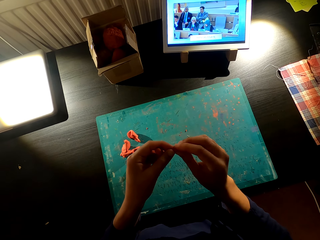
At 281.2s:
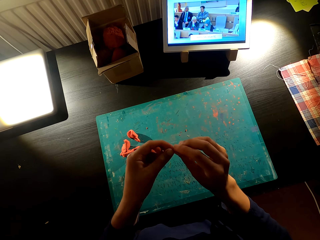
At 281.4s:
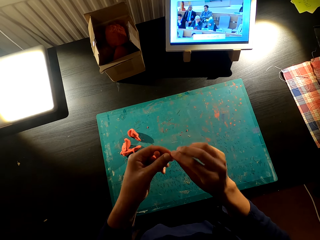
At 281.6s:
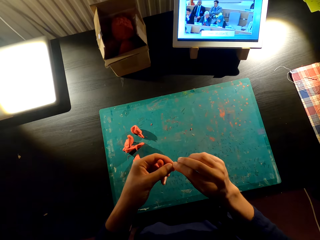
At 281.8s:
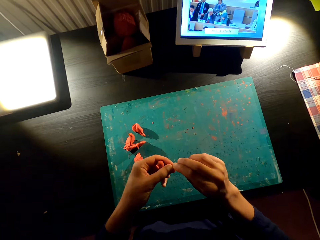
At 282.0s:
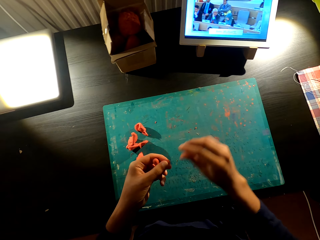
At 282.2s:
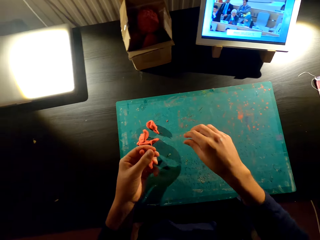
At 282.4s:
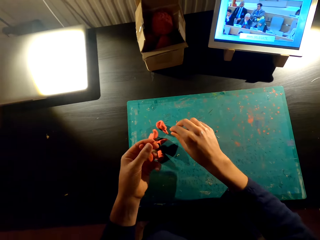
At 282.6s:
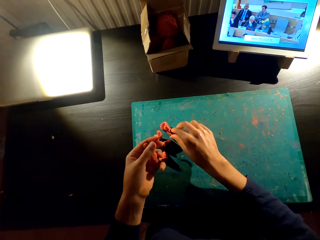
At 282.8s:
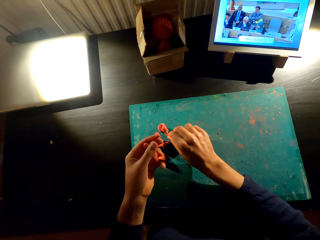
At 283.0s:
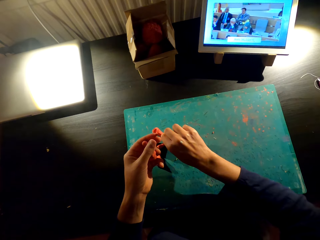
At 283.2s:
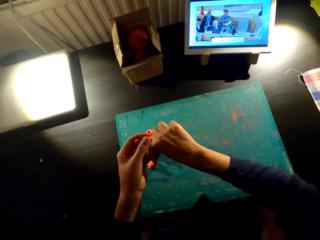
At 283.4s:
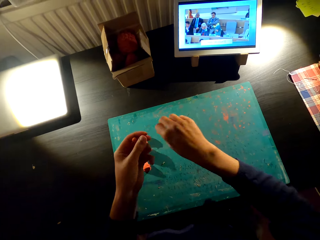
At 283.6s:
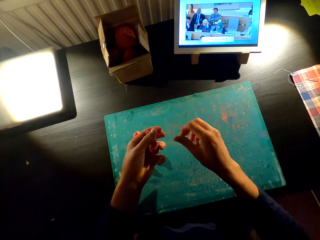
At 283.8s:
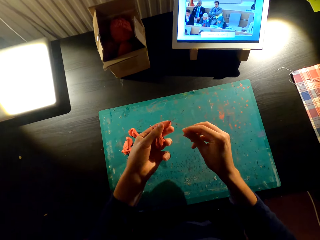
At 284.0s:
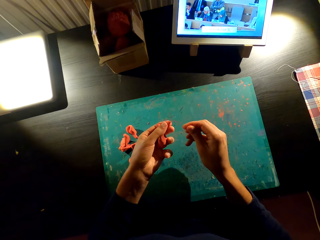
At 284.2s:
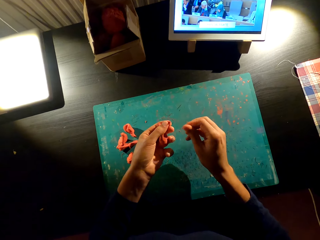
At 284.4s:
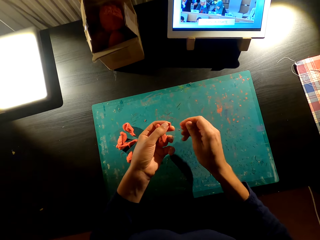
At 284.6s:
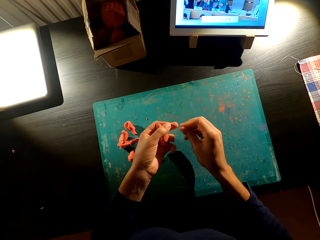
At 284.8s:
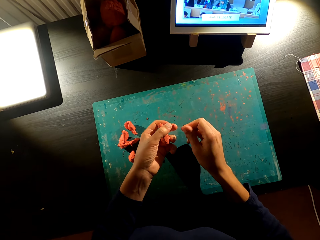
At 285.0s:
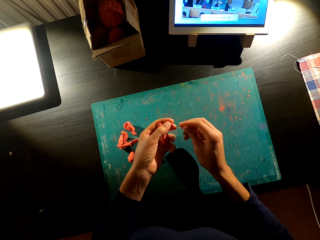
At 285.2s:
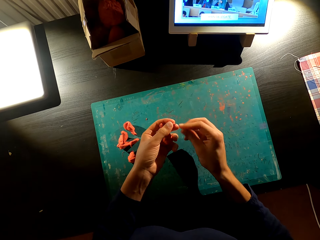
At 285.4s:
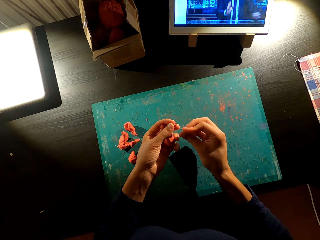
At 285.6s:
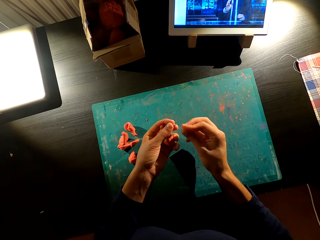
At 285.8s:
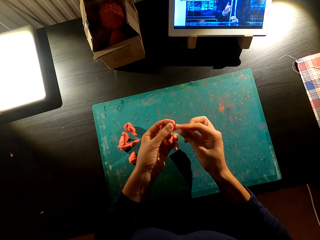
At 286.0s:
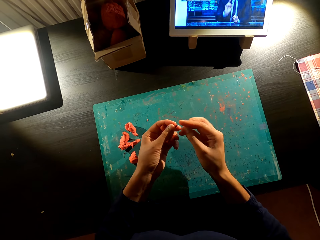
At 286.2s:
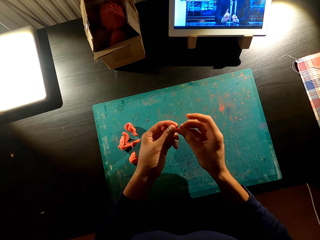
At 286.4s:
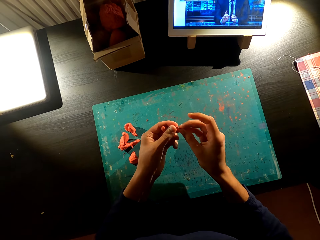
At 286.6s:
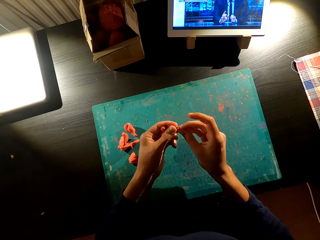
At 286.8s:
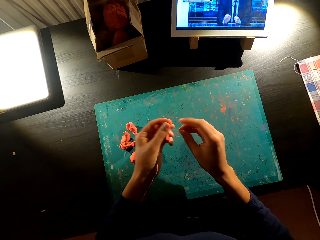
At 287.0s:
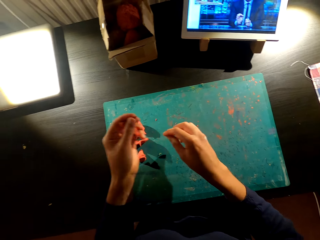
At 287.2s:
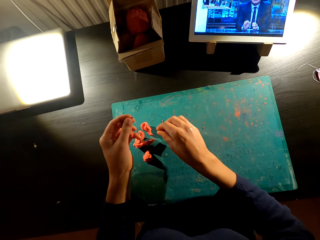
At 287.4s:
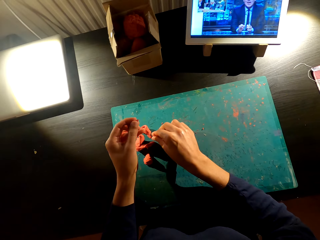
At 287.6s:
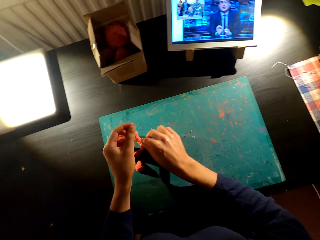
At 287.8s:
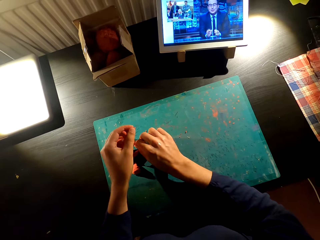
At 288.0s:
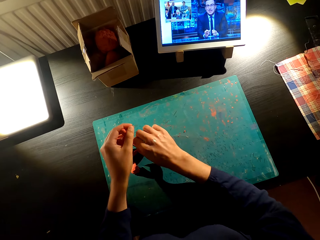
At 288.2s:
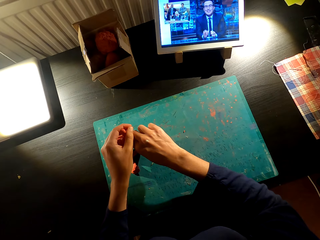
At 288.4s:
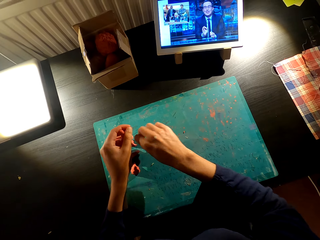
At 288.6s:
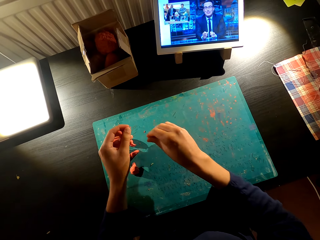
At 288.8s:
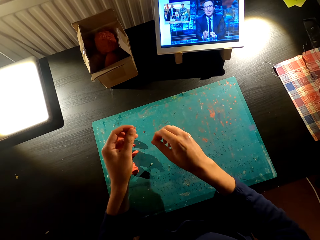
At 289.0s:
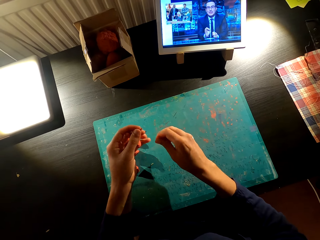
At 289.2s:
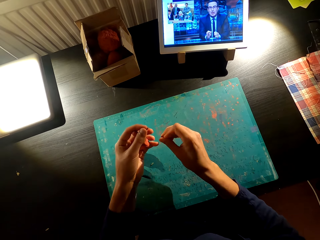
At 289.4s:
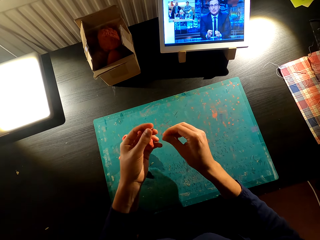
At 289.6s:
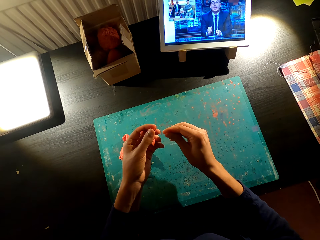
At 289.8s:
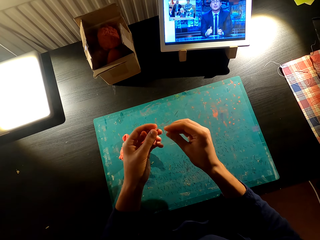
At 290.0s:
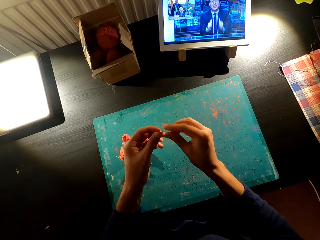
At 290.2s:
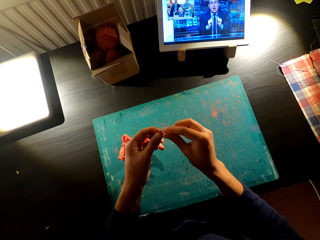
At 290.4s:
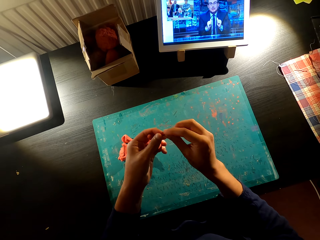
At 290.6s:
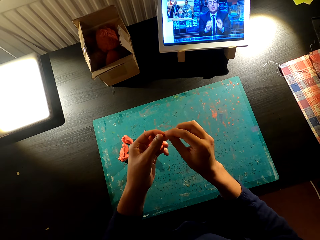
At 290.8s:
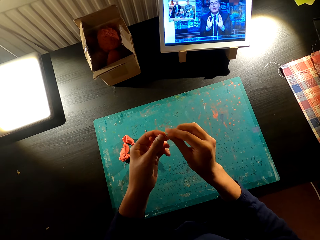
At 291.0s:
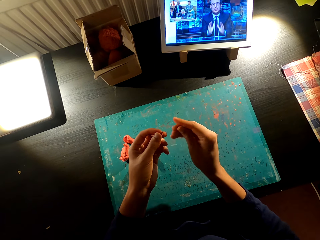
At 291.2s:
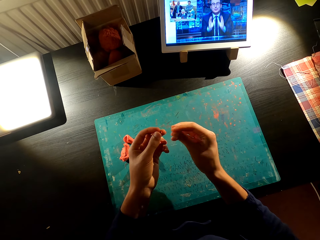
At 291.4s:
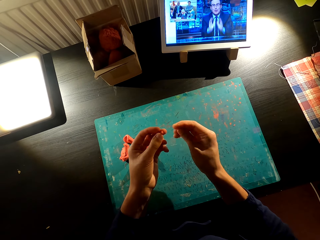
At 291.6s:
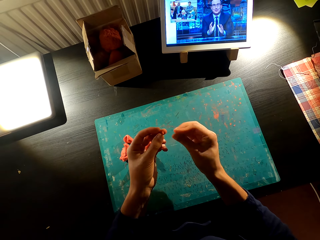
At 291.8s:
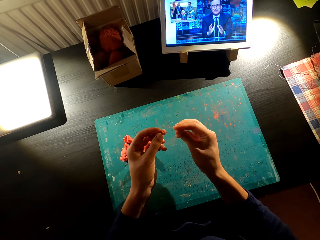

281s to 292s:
The camera wearer cuts the model on the table. They mold the model. They watch the video on the tablet. They mold the model. They cut the model on the table. They watch the video on the tablet.

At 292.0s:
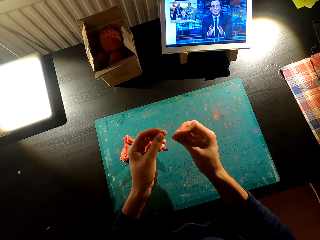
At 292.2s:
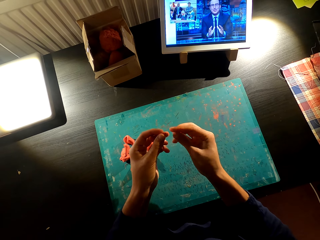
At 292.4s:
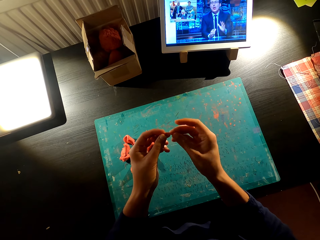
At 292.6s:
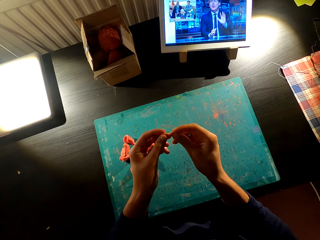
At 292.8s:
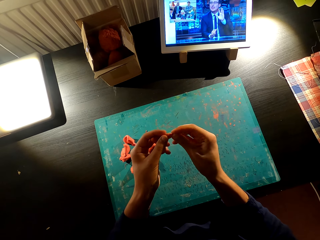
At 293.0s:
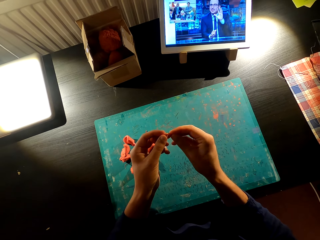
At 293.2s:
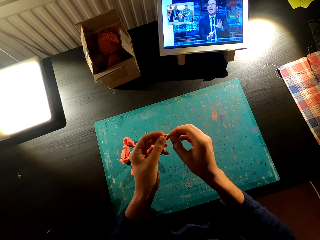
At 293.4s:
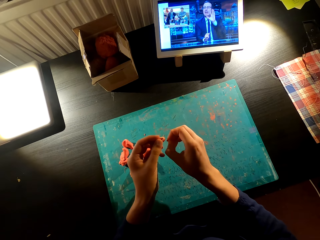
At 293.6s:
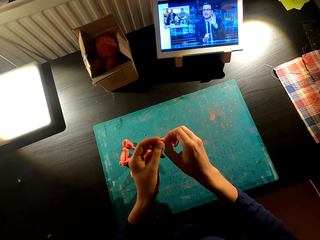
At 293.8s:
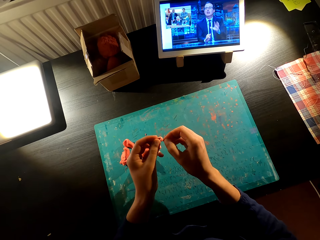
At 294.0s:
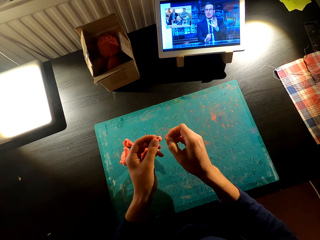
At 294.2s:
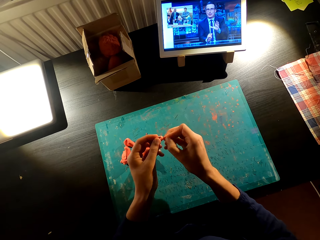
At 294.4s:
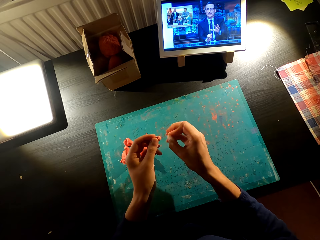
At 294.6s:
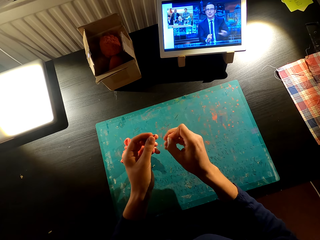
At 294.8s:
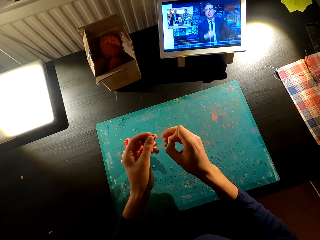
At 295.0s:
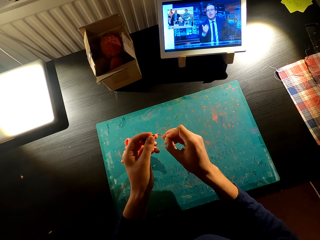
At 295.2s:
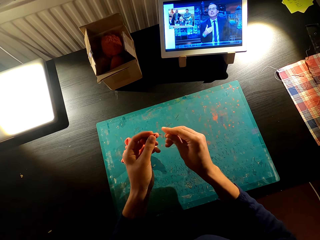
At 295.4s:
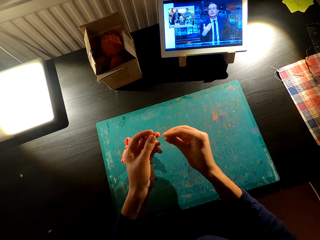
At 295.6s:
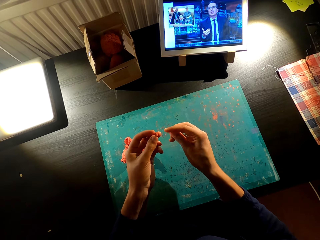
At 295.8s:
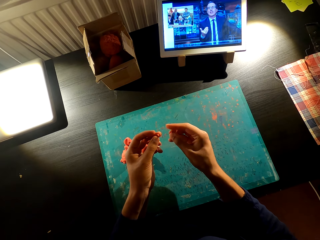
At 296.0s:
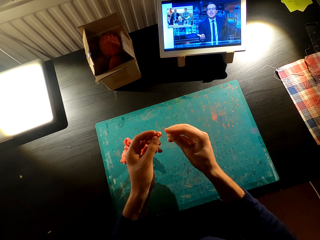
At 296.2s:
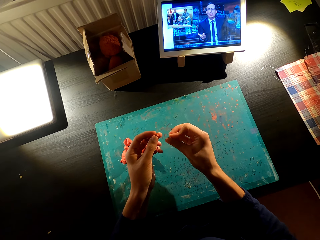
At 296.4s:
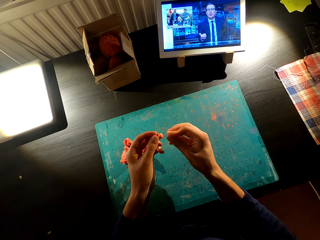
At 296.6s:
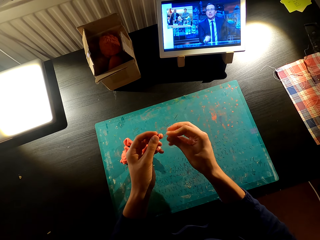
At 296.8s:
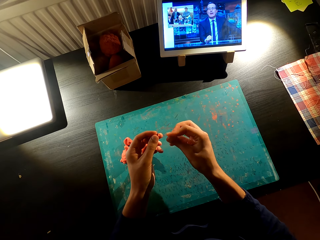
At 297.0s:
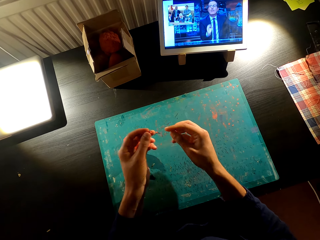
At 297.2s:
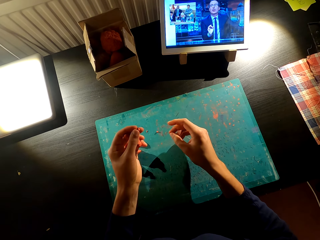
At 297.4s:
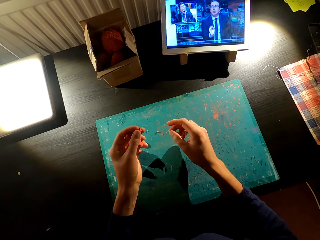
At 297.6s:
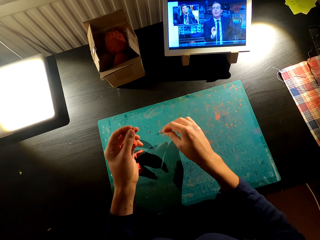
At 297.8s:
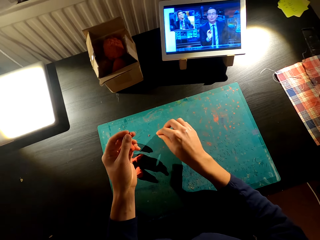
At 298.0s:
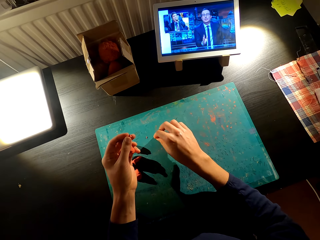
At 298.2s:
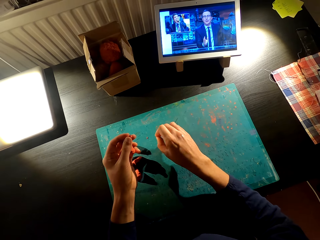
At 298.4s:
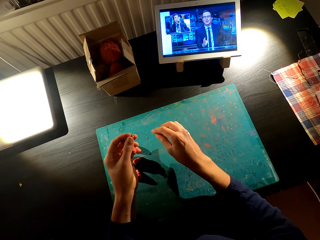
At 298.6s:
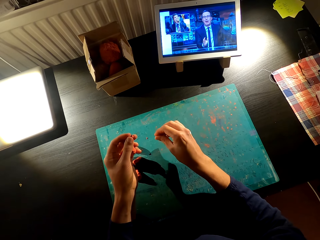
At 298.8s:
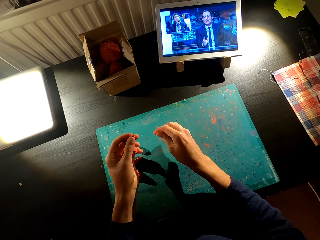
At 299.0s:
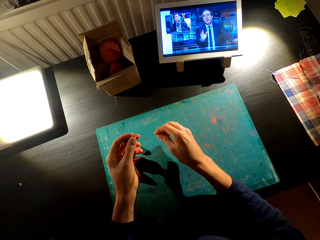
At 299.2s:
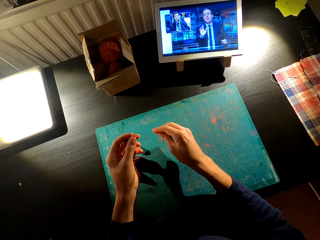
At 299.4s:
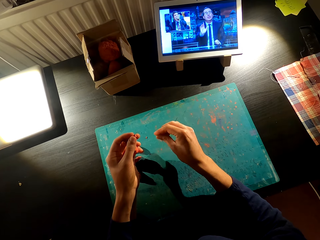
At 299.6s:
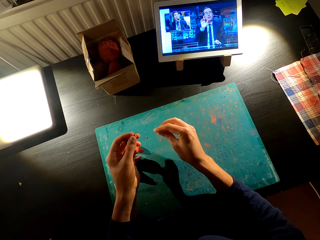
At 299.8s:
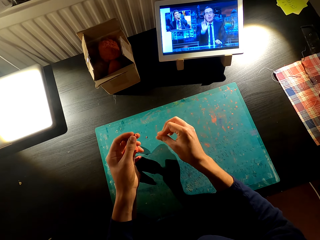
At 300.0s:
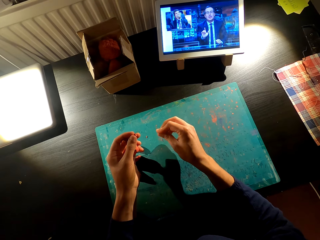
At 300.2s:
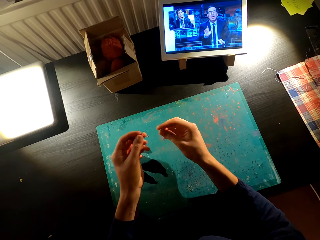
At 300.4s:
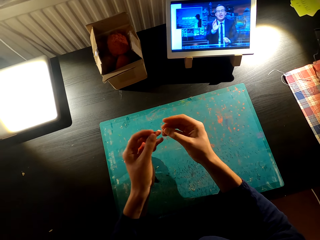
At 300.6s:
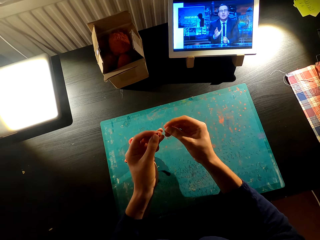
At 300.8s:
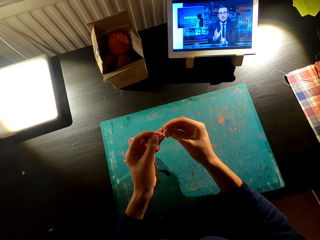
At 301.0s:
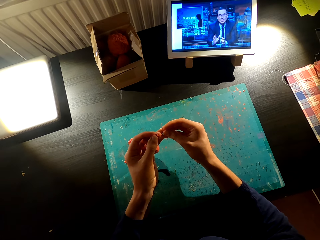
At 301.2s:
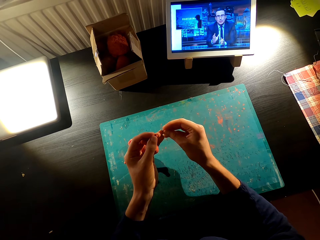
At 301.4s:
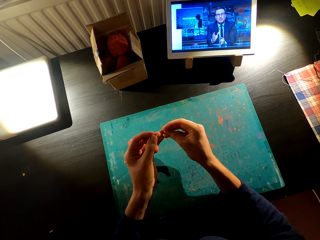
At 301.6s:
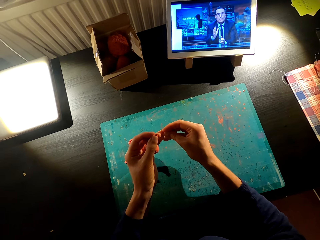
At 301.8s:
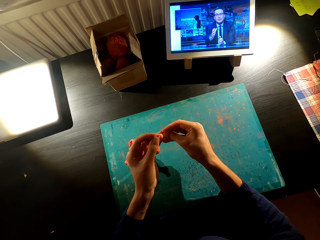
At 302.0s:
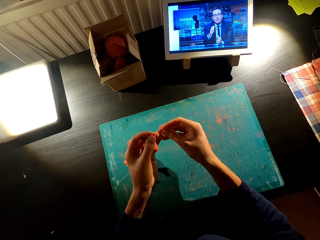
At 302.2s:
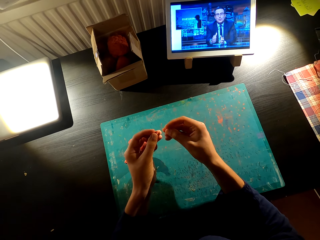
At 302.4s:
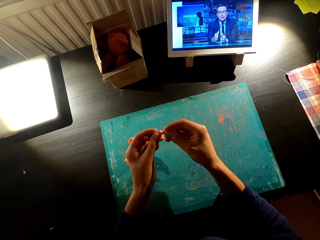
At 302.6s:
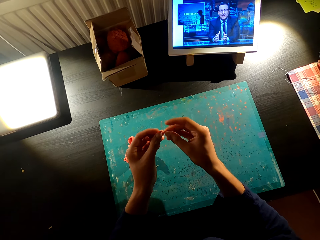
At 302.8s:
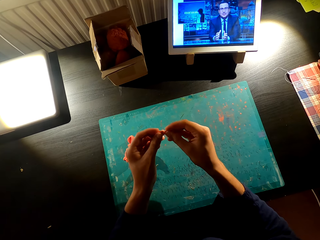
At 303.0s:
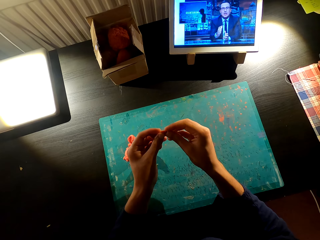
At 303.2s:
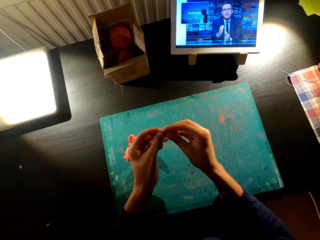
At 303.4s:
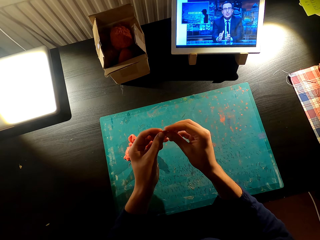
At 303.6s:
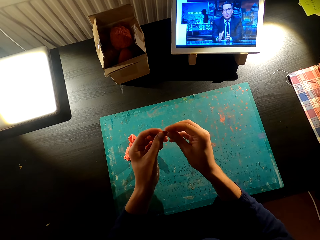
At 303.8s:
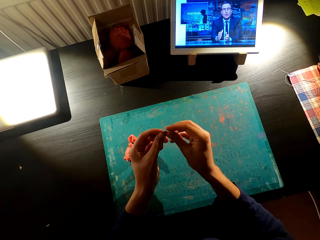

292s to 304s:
The camera wearer molds the model into a toy. They watch the video on the tablet.
